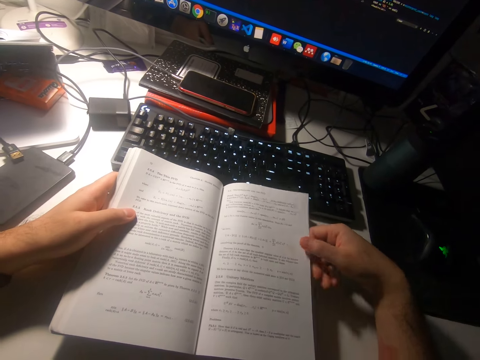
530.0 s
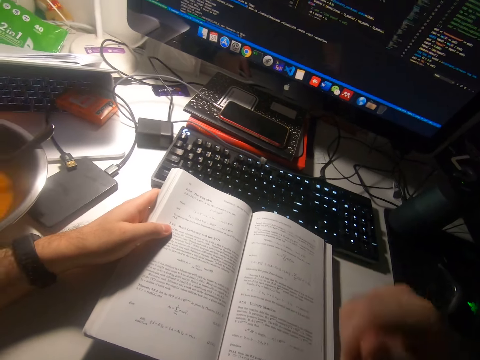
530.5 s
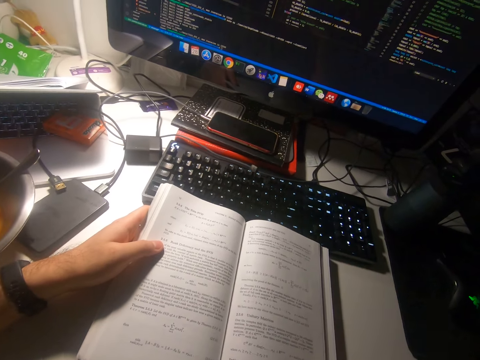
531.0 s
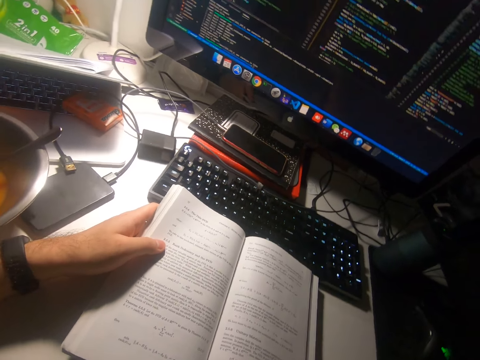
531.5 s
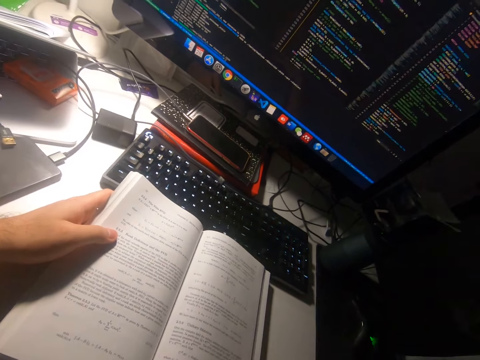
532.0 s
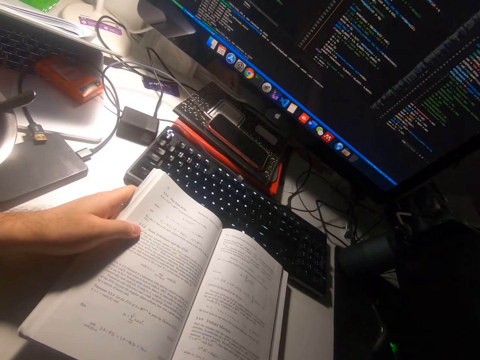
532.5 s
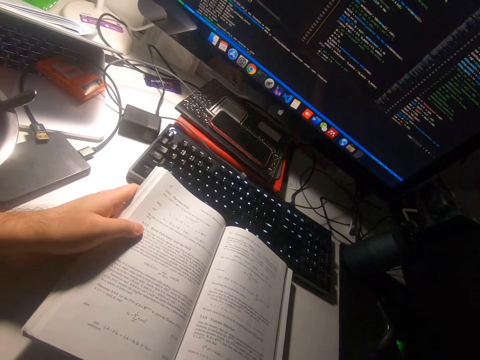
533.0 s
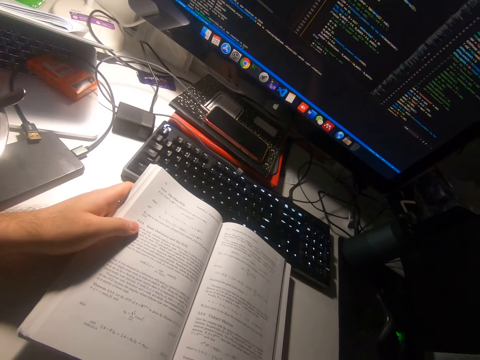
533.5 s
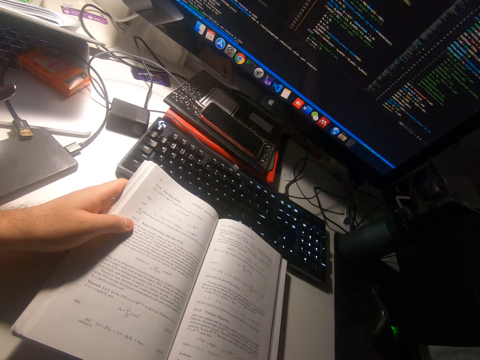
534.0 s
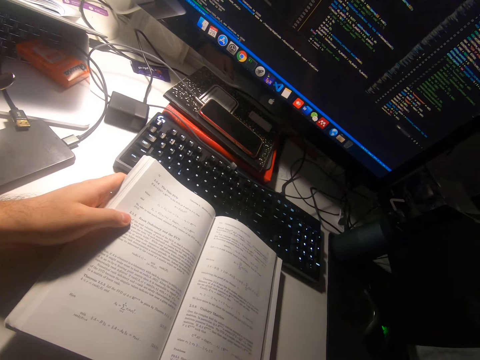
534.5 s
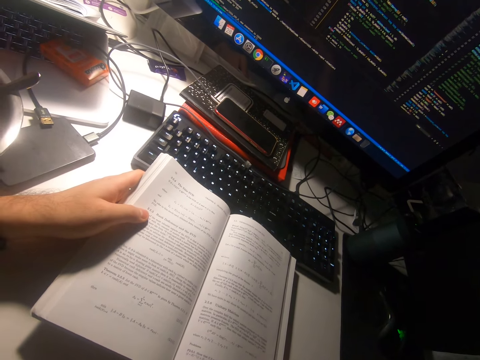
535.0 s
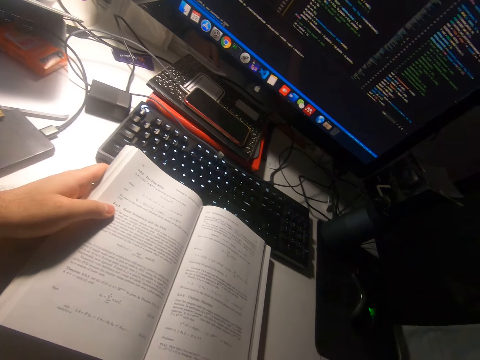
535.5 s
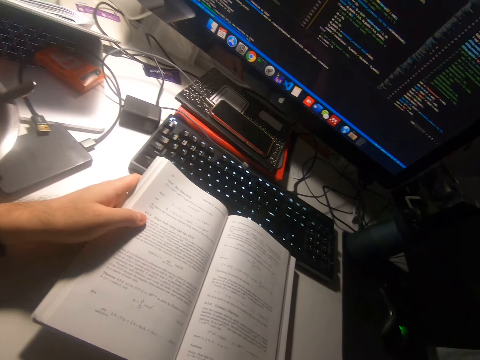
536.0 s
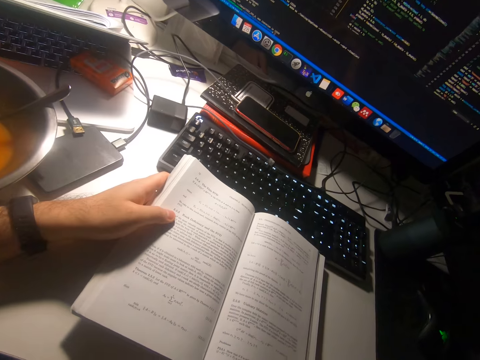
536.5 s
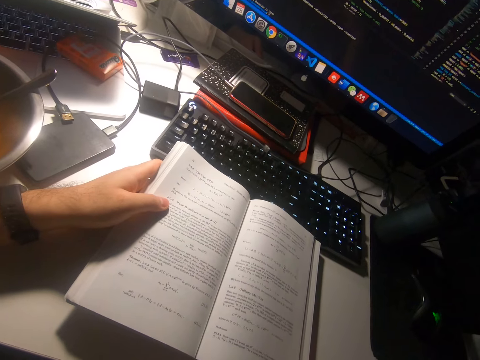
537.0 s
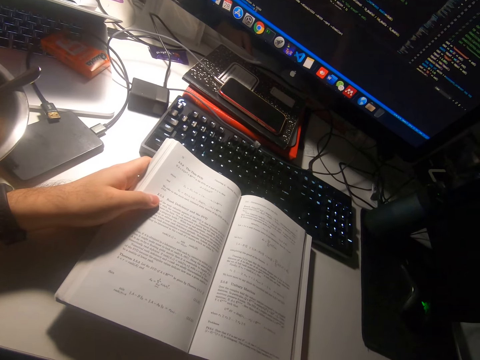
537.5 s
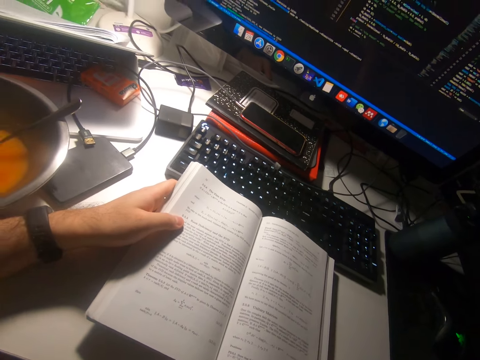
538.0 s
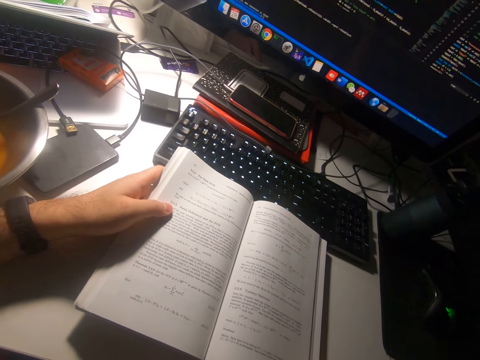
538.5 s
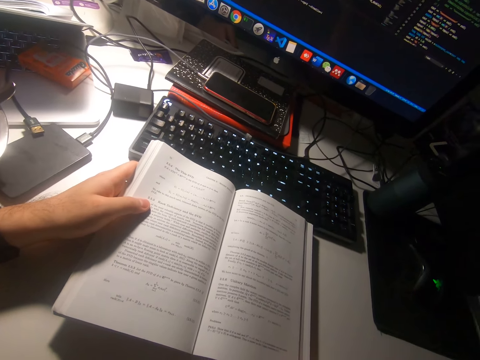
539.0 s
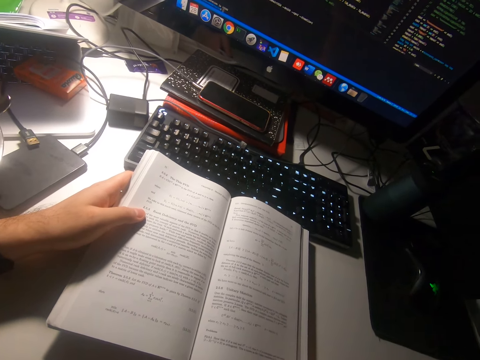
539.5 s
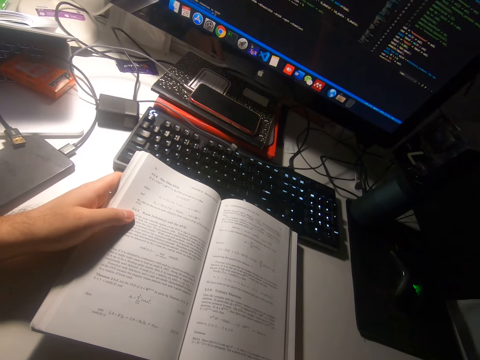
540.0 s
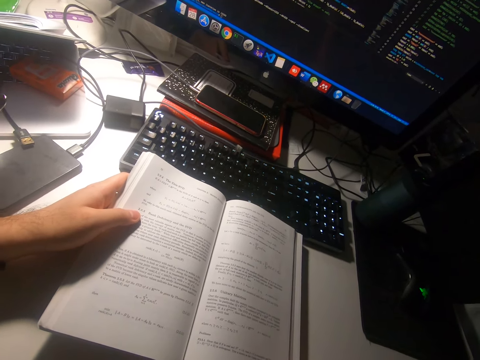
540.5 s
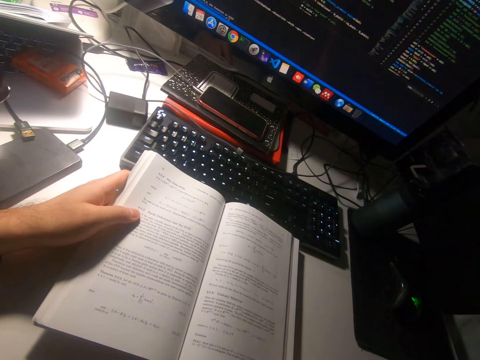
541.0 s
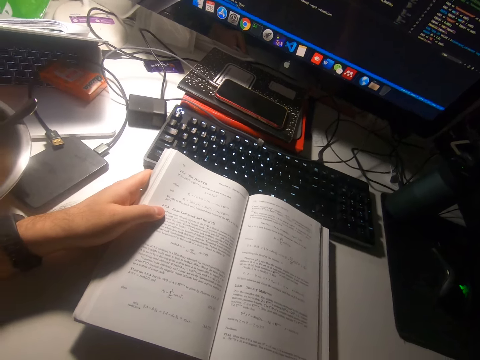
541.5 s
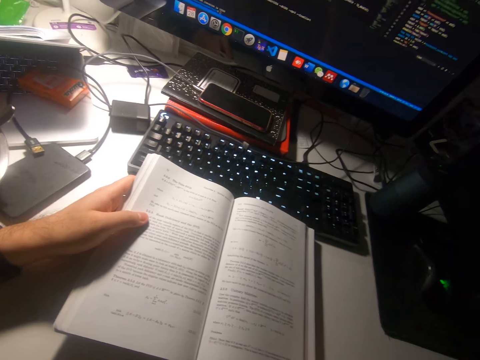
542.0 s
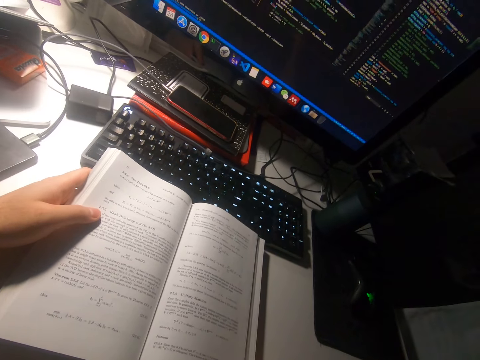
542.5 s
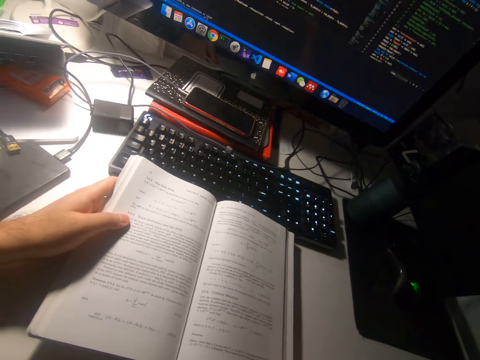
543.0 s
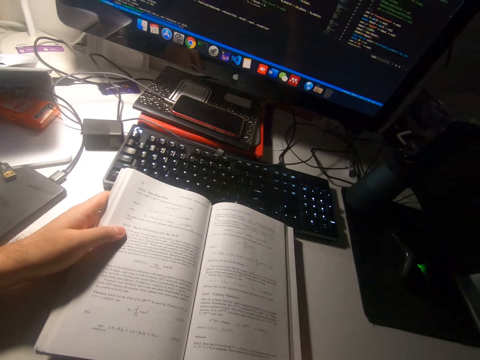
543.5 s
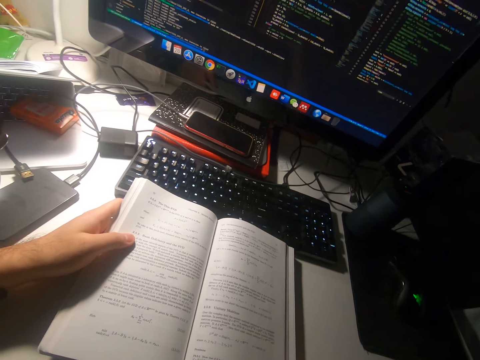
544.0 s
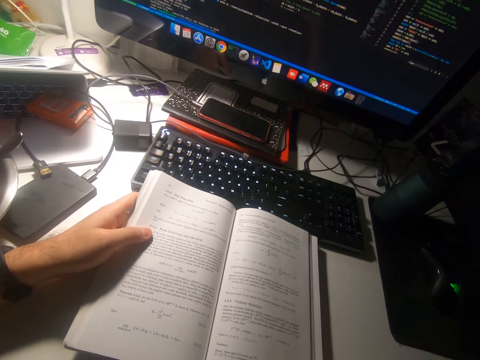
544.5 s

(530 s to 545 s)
The camera wearer releases the leaf. They lift a hand from the book. They read the book. They look around.

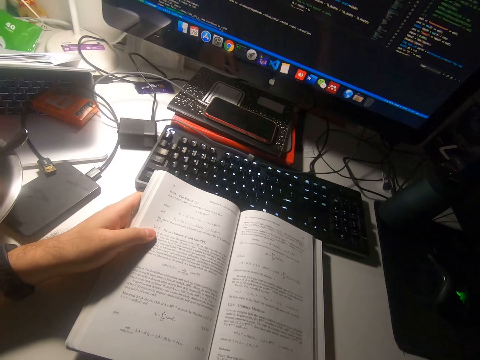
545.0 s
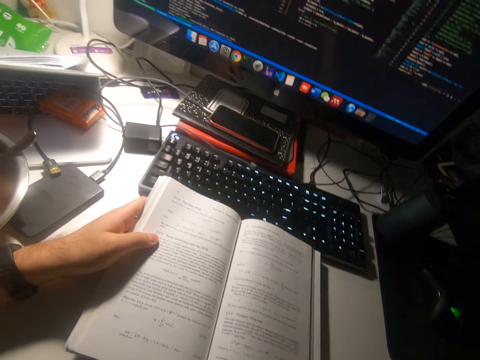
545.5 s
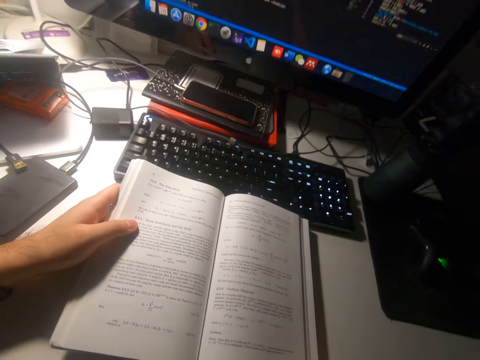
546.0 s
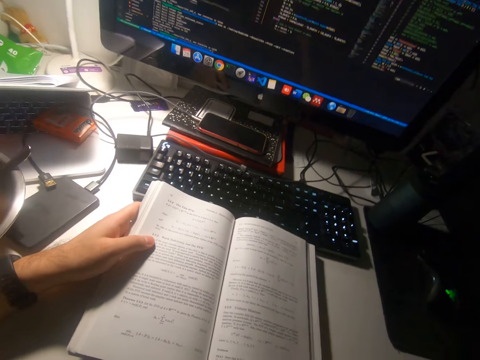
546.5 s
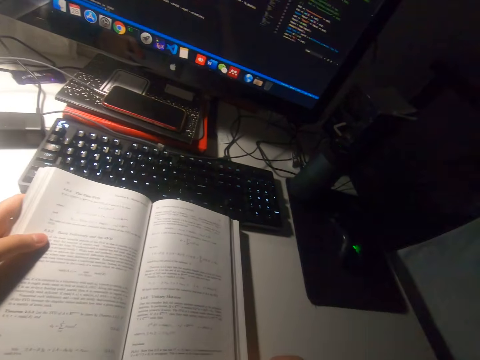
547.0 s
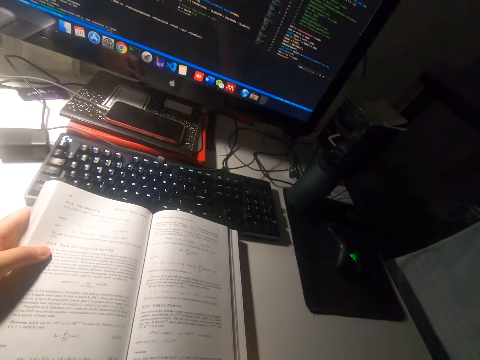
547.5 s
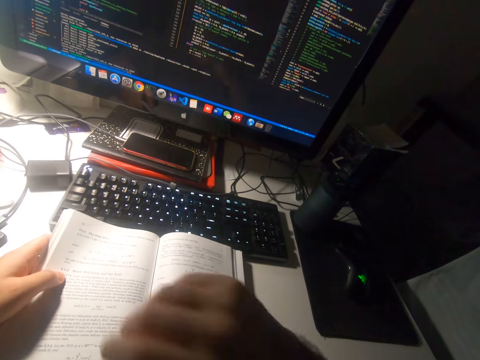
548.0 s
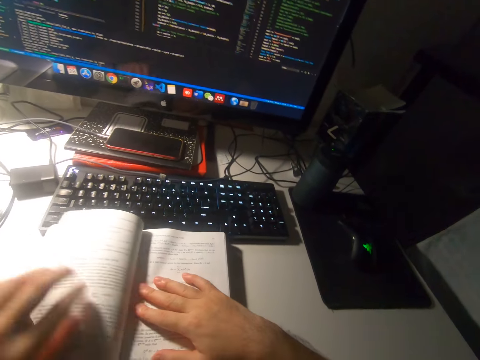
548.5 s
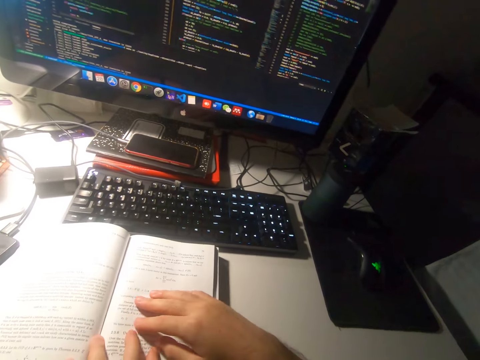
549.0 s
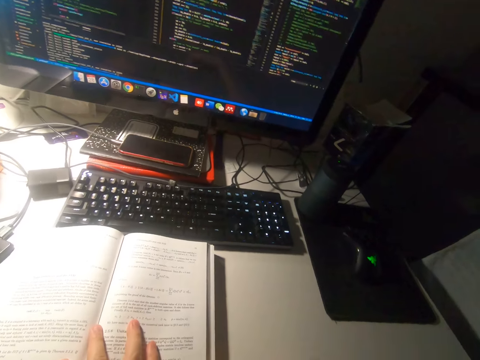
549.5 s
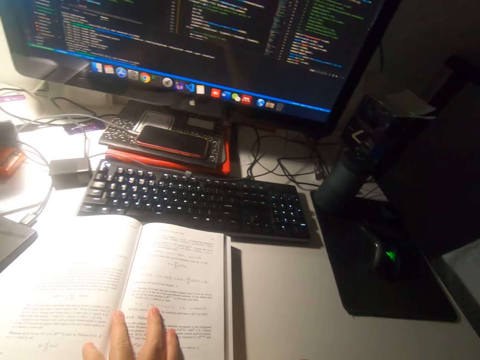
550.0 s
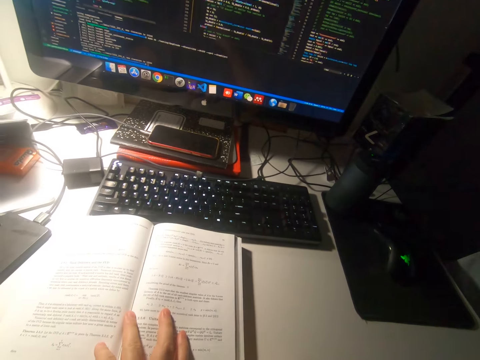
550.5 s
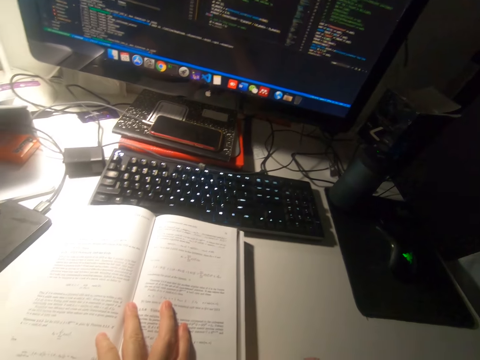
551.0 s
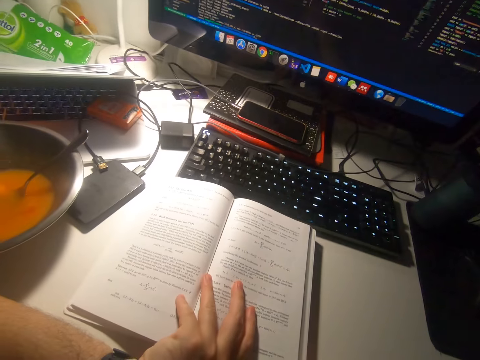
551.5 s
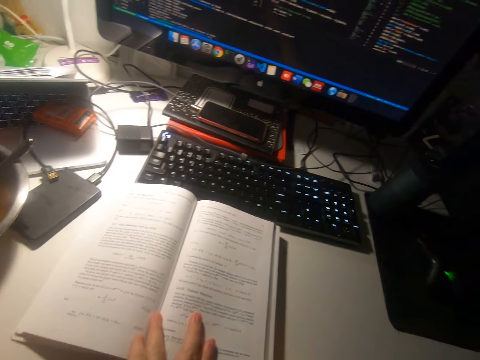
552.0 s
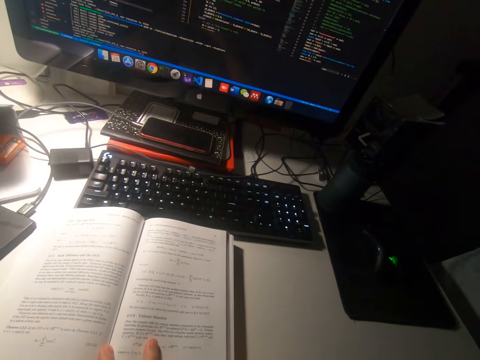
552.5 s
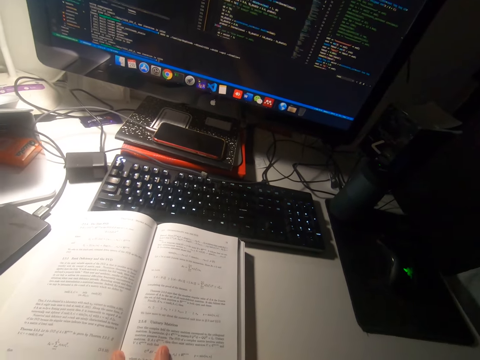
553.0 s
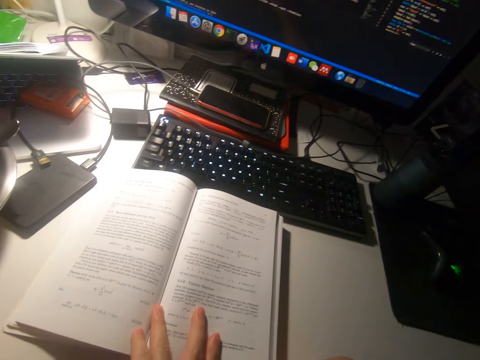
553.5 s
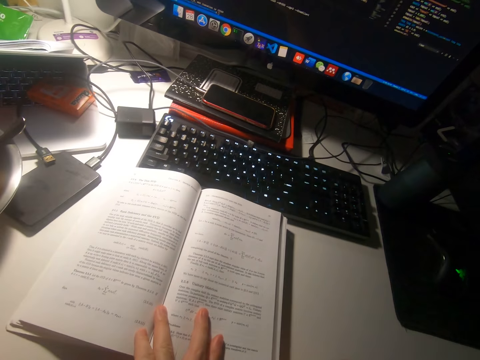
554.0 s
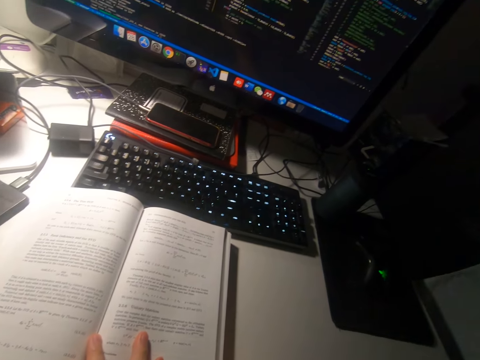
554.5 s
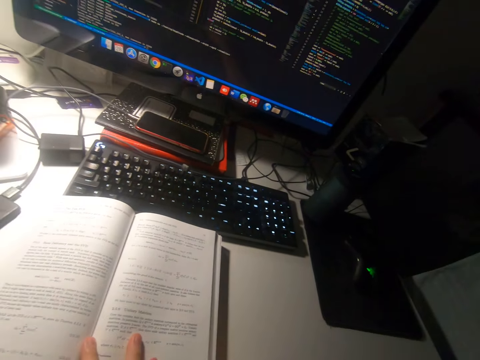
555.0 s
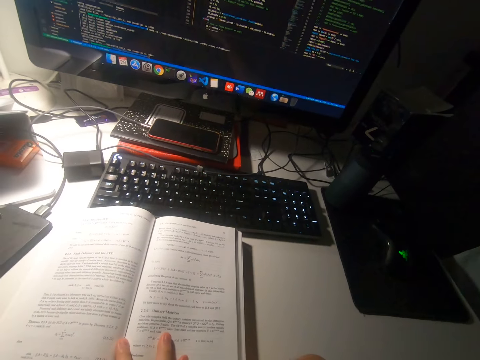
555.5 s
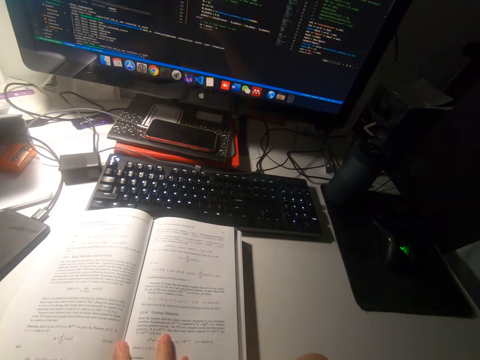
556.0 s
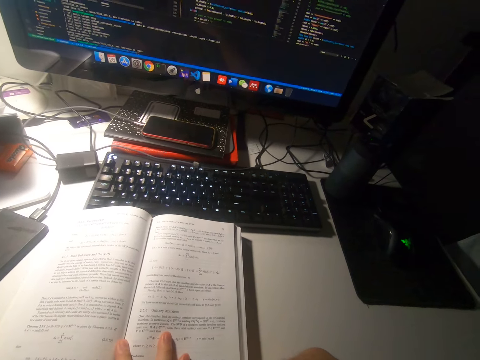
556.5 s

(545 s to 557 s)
The camera wearer puts her hands in the middle of the book. She holds the book. She removes her right hand from the book. She reads the book. She looks at the book.
